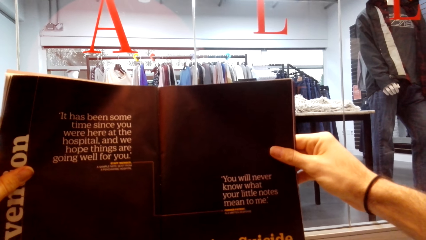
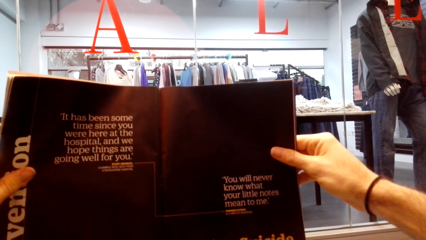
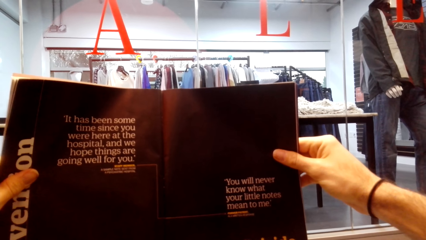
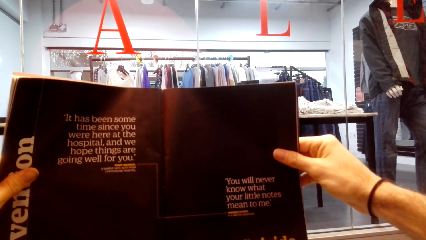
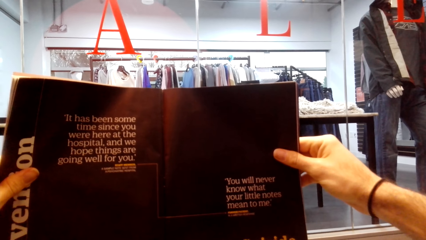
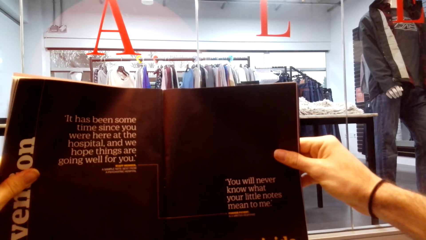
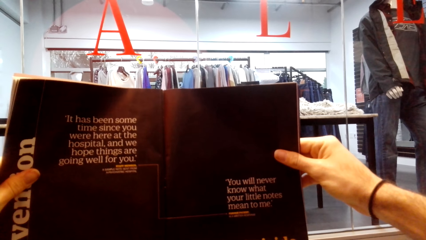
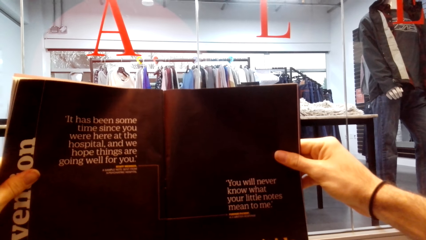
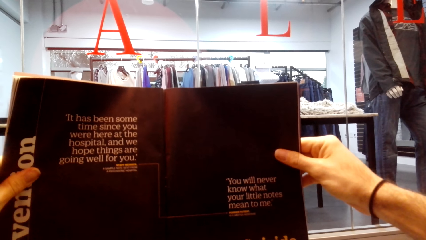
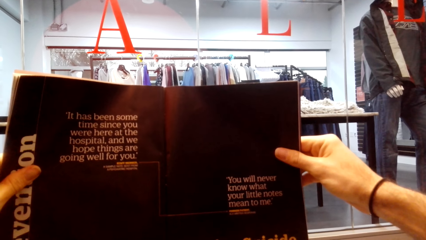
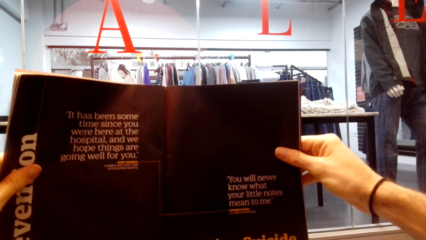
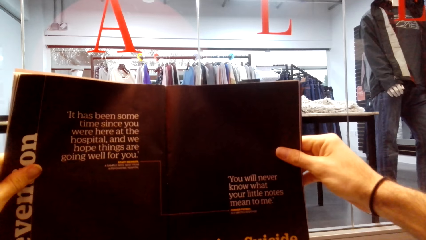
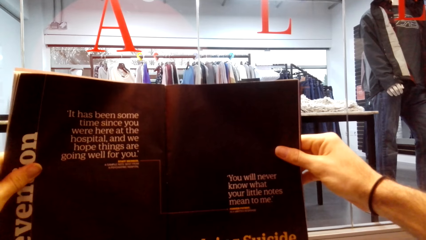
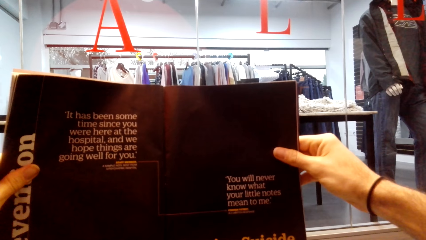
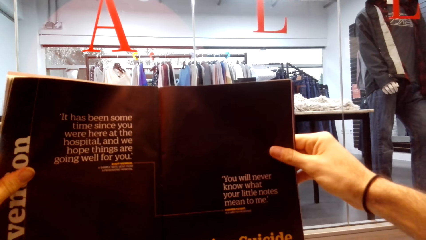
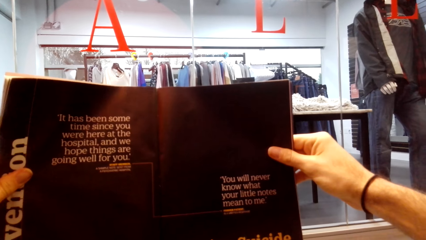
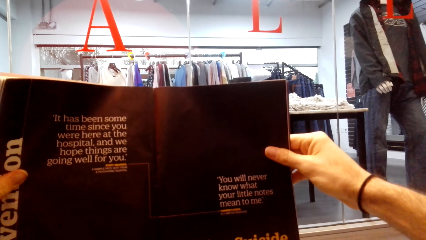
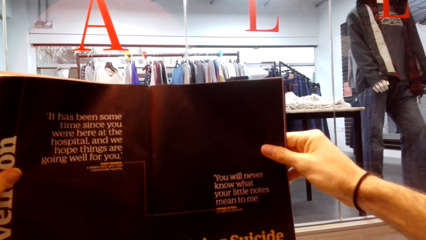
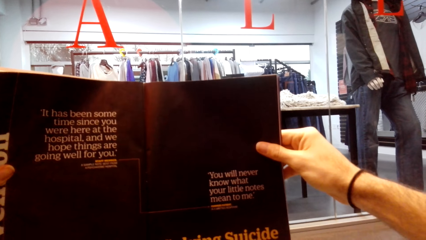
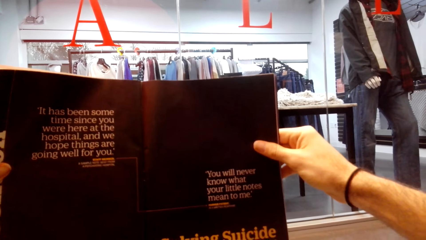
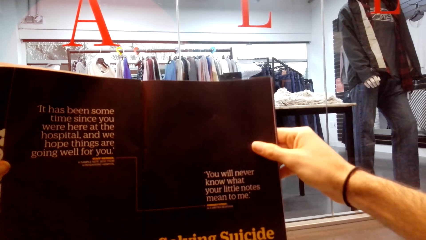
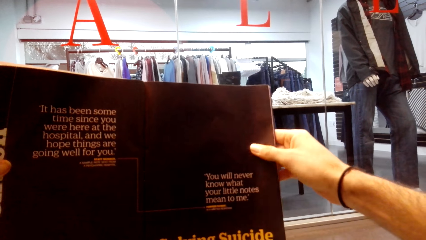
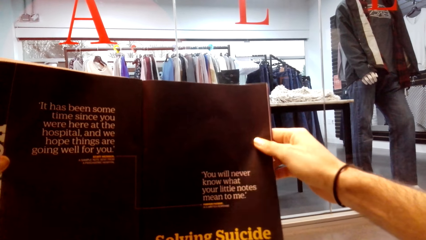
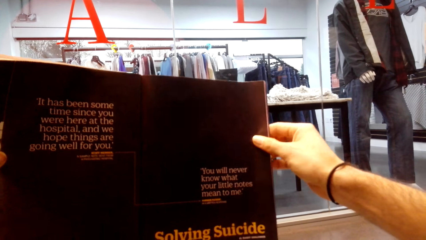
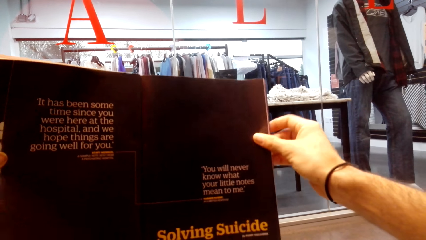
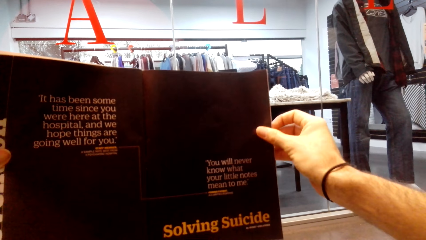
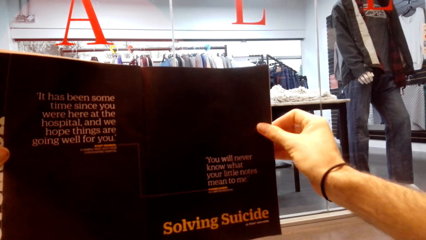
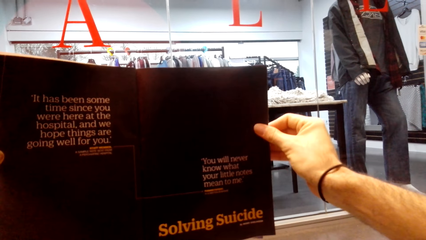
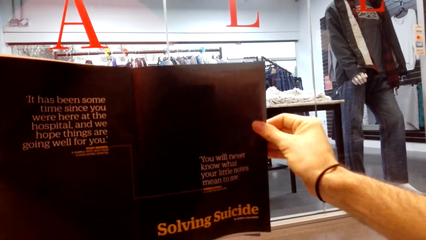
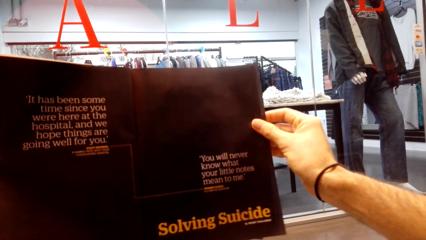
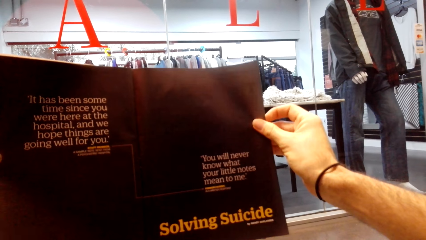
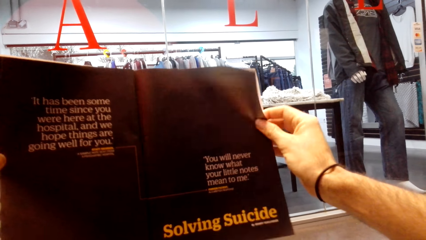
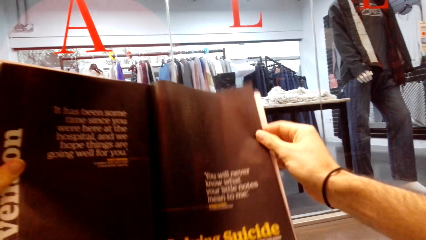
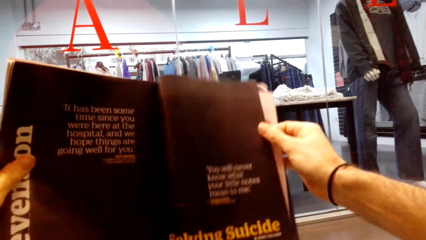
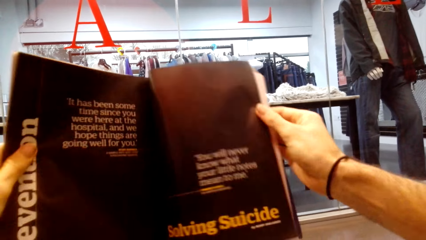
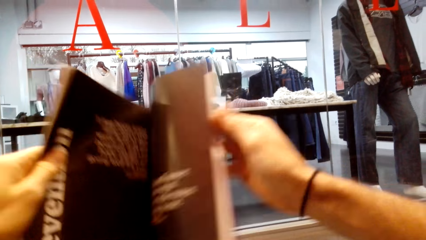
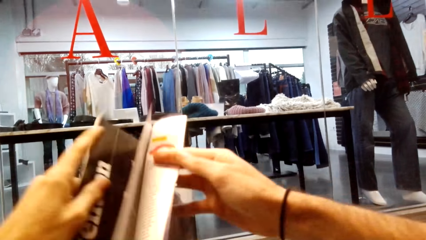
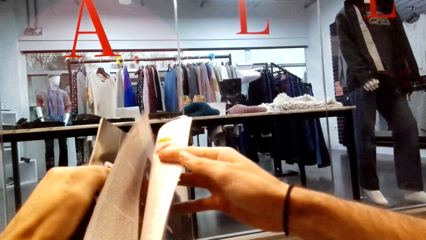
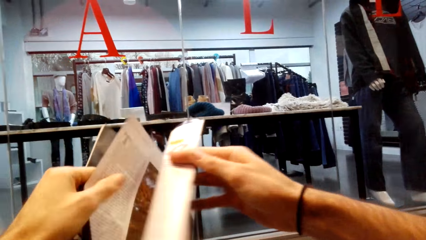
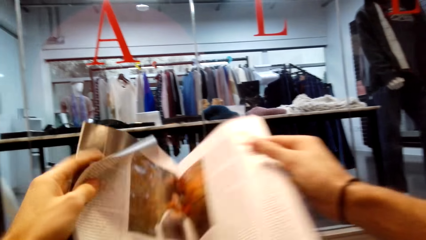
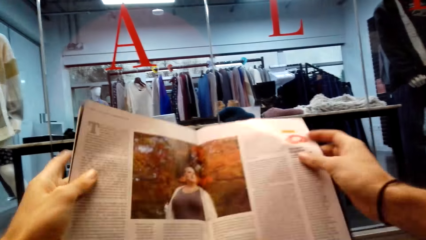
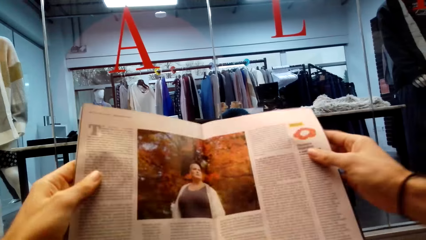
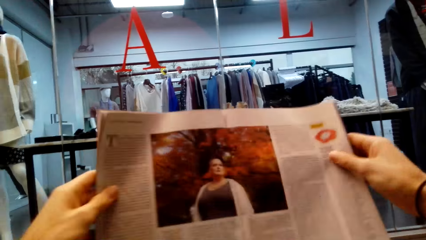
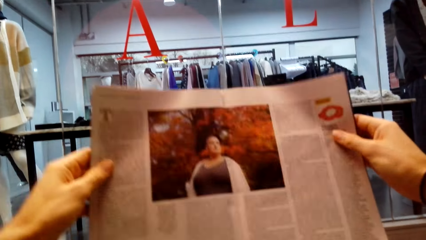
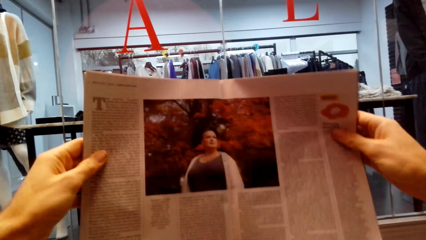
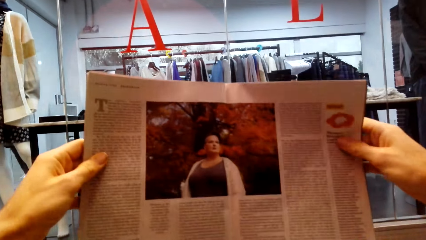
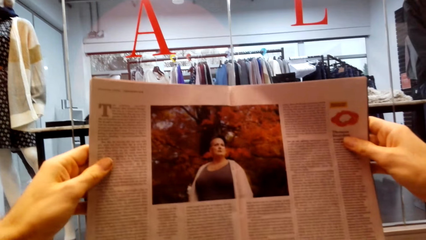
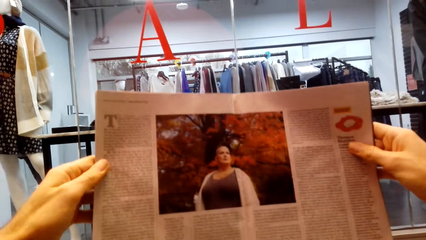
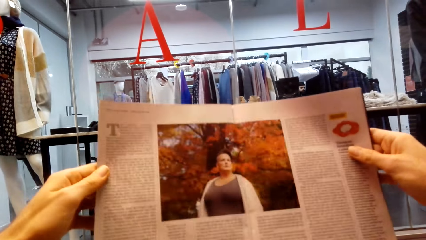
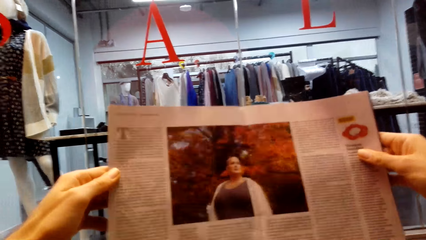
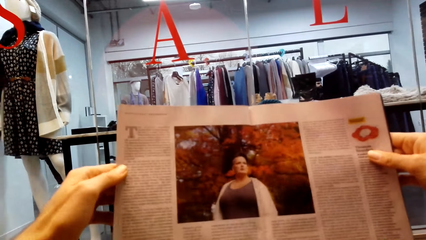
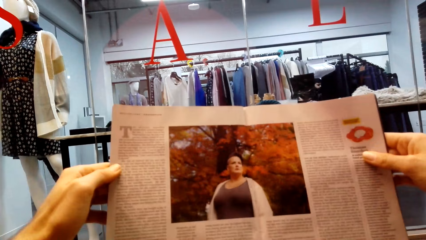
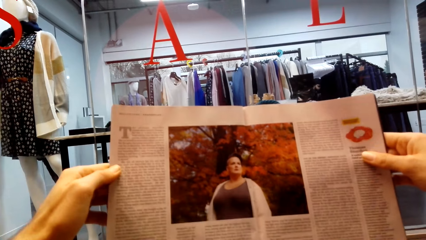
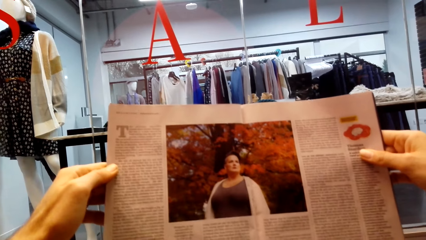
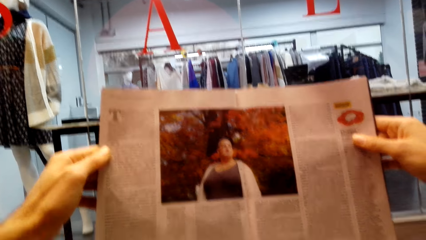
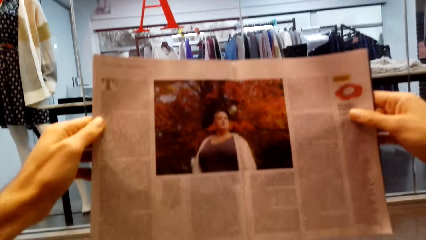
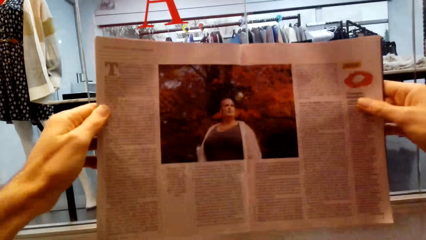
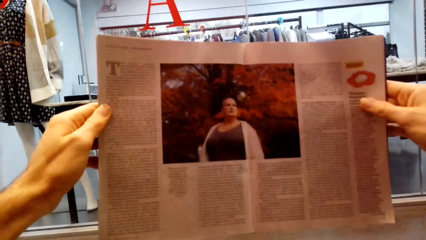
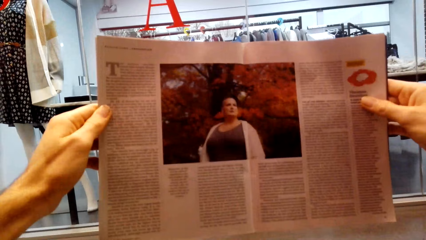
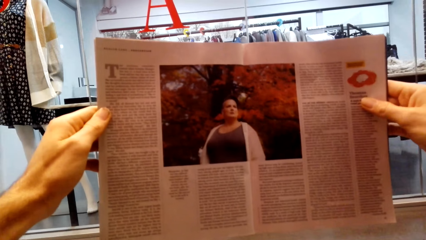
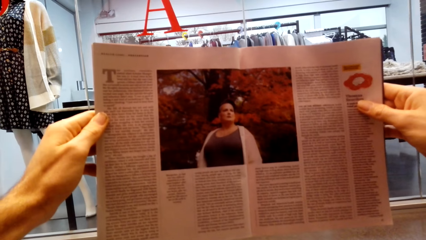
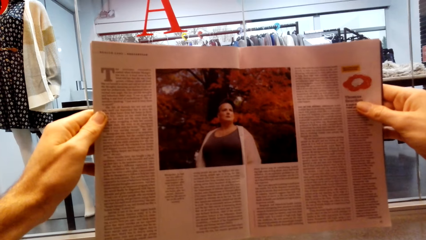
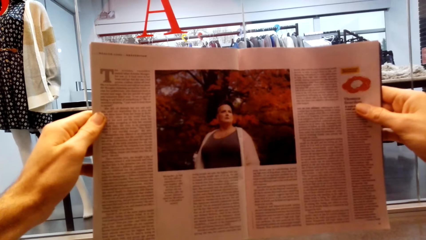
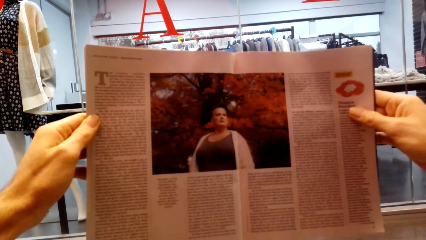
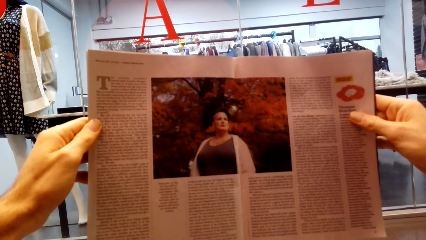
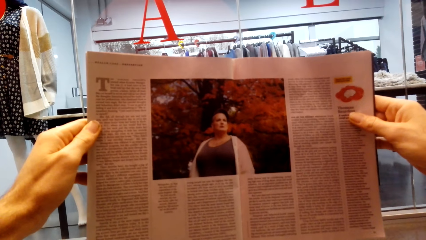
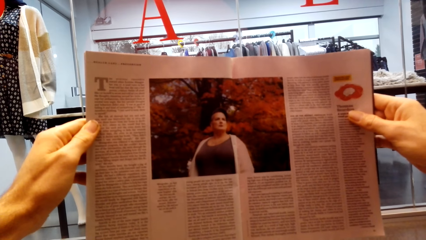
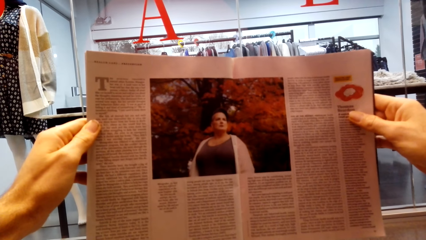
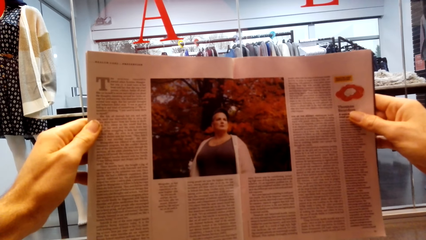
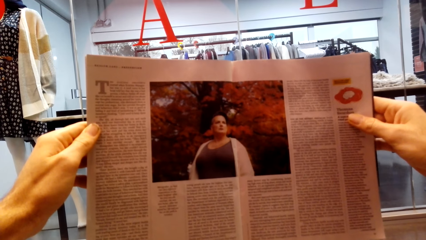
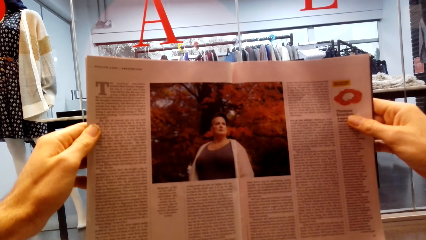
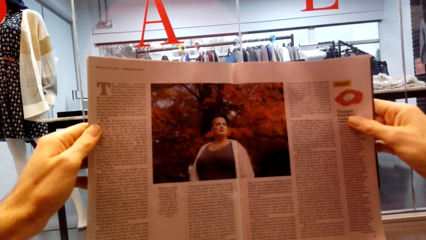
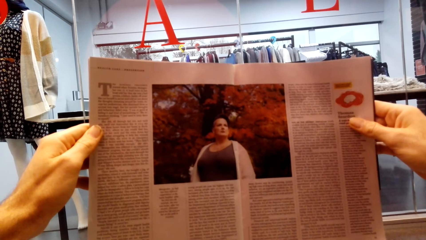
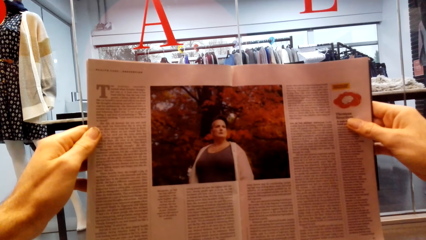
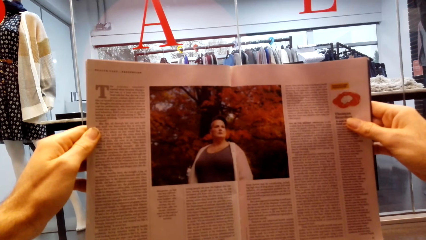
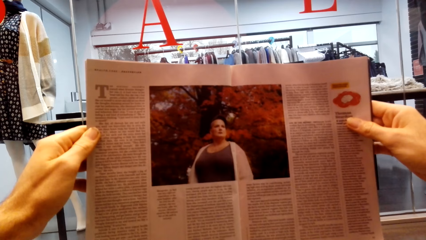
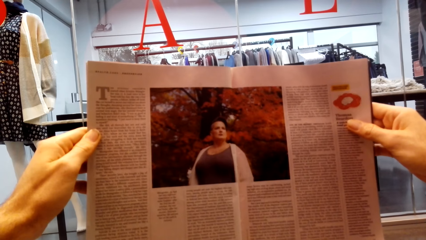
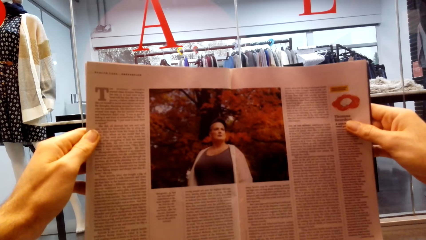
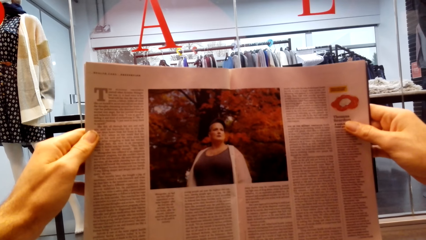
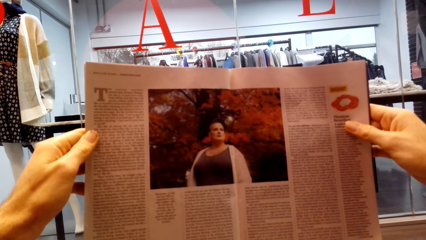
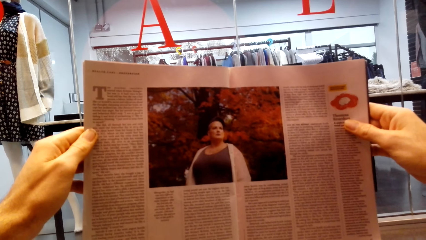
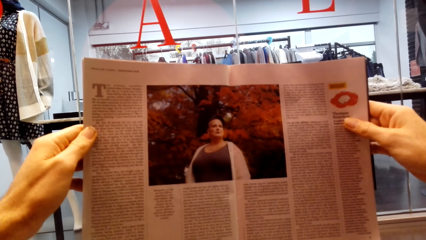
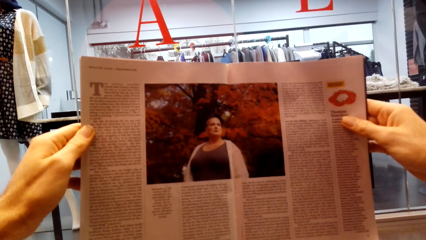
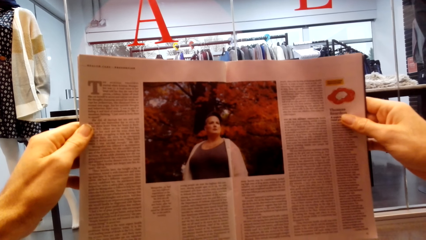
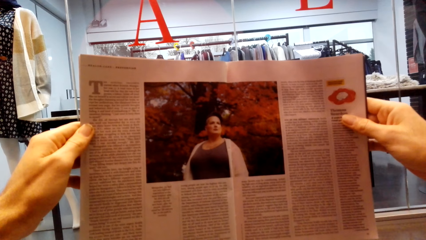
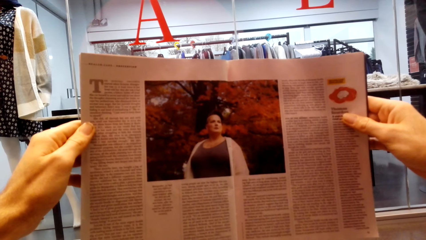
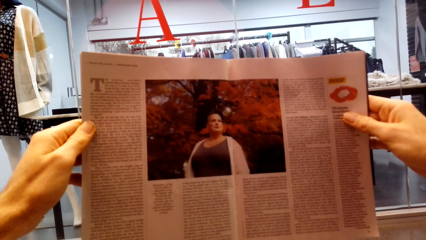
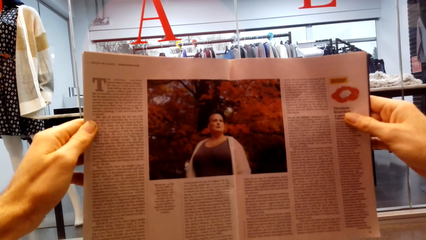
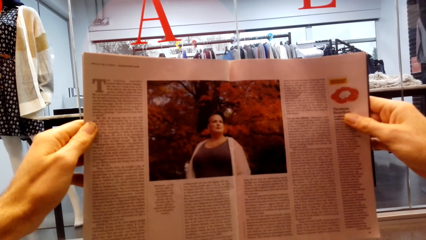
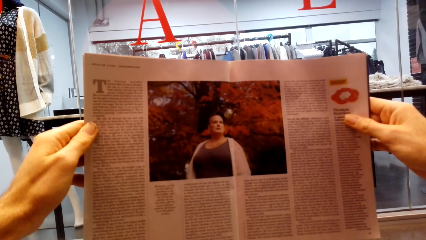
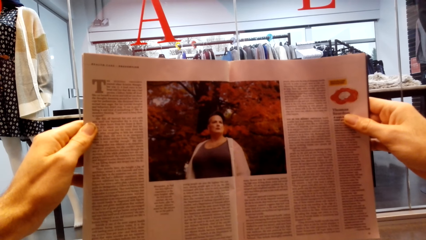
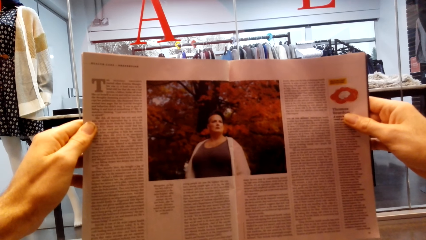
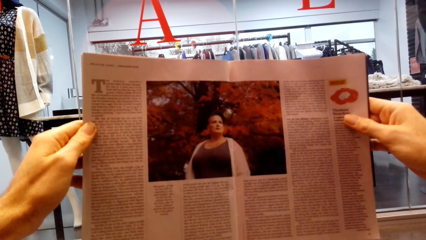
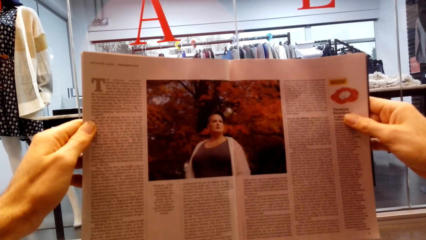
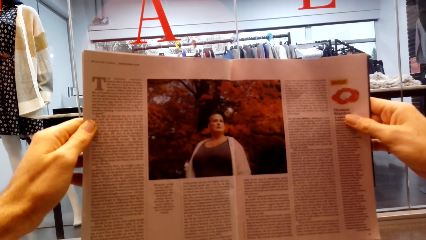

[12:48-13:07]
The camera wearer flips the magazine. They read the magazine.
